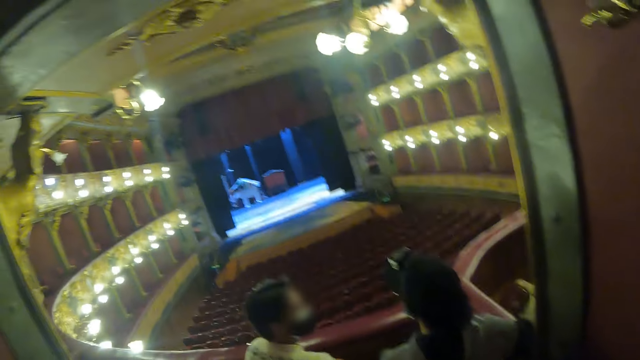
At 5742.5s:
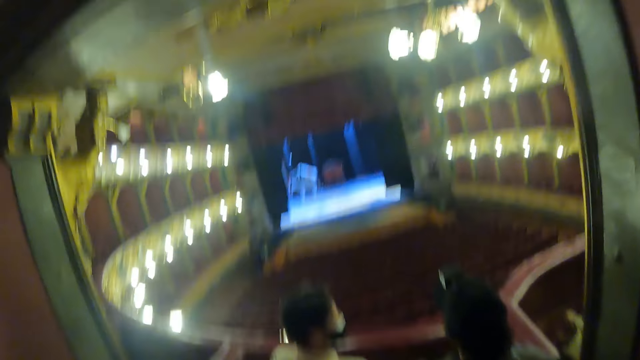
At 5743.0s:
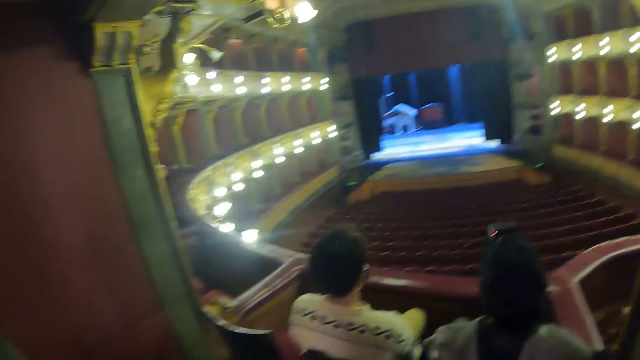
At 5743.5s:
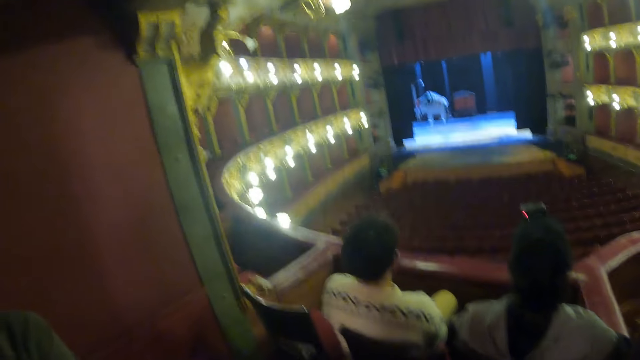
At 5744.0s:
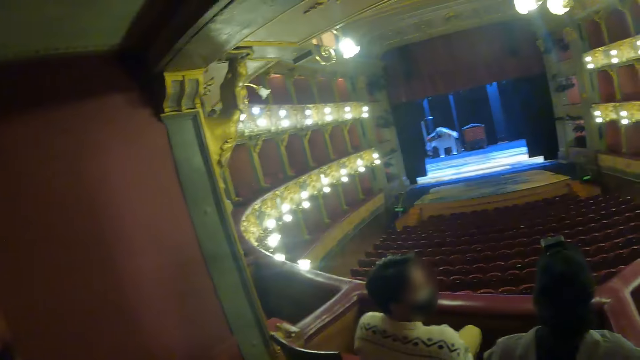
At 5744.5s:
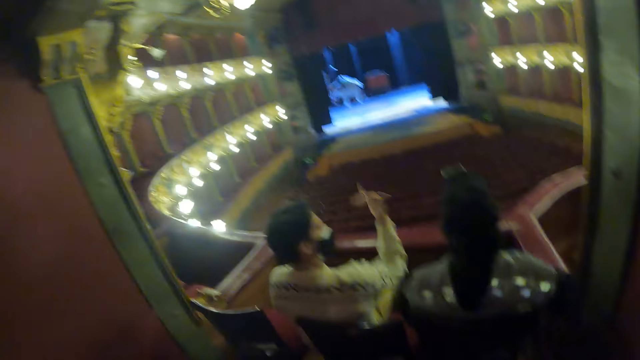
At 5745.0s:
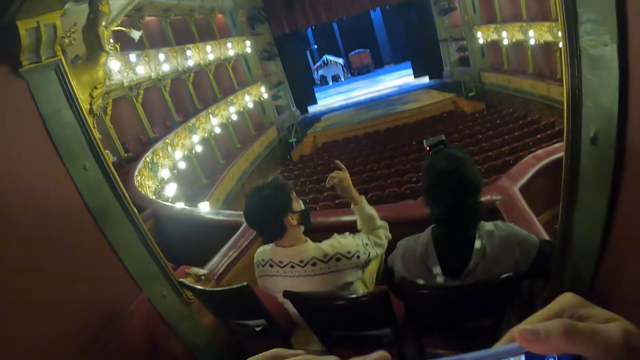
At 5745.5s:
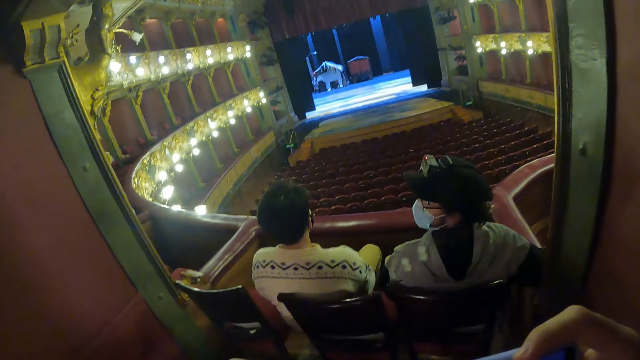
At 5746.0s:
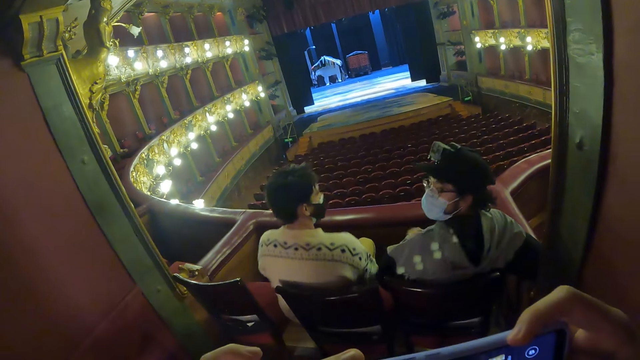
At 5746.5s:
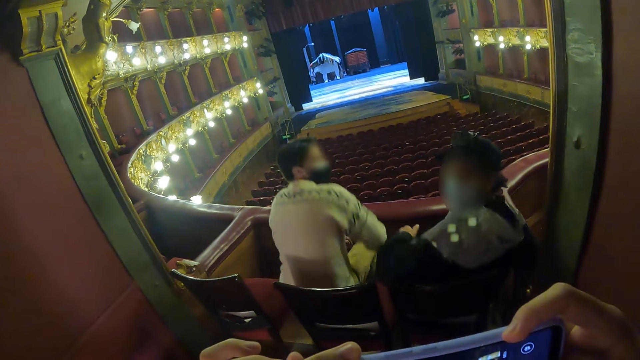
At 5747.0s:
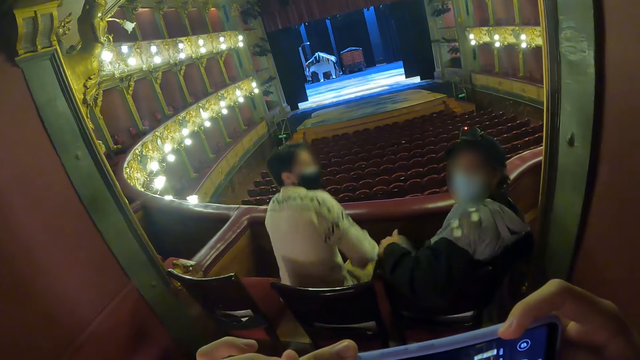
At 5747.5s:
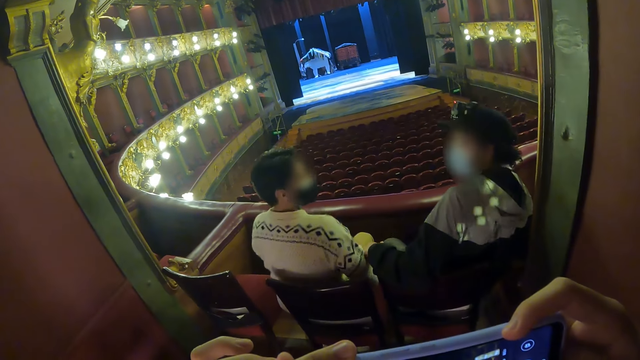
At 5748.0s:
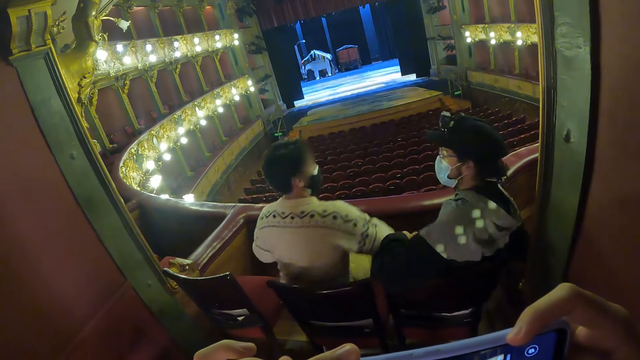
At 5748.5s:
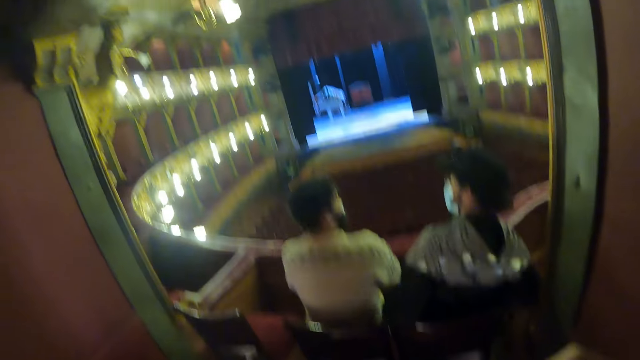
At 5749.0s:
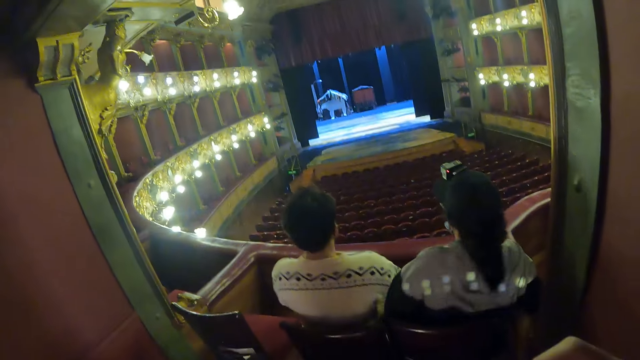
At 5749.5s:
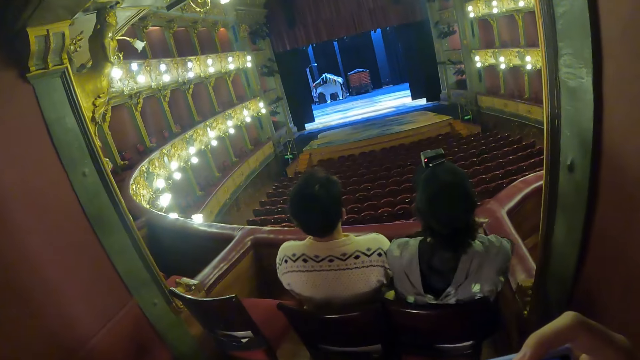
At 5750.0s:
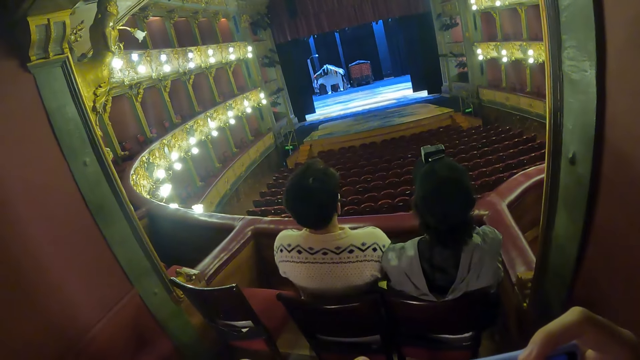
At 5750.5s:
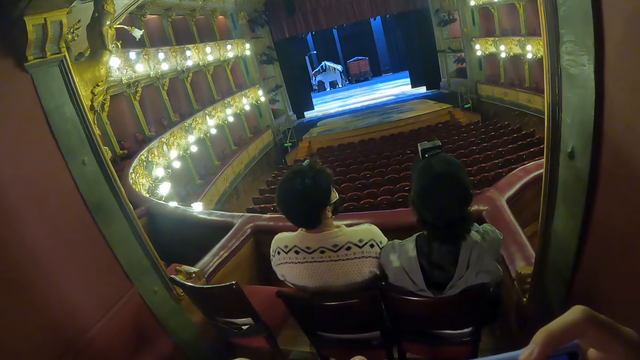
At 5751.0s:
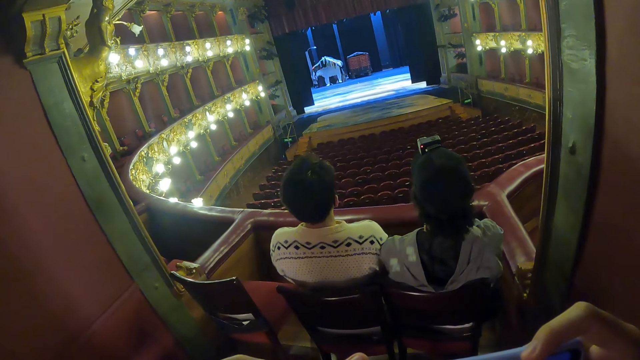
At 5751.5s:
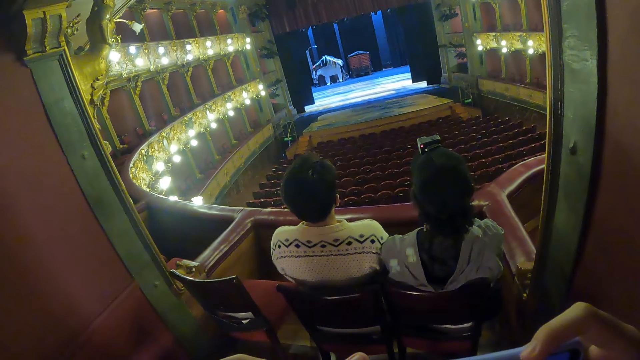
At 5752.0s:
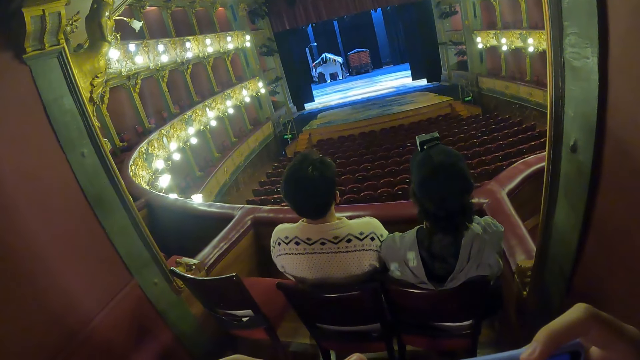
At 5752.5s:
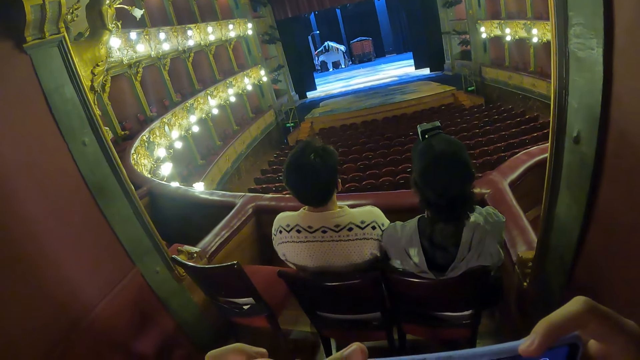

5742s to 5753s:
The camera wearer looks around the stage. He operates the phone in his hand.

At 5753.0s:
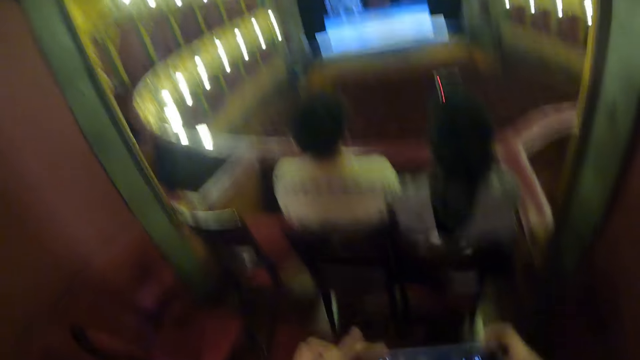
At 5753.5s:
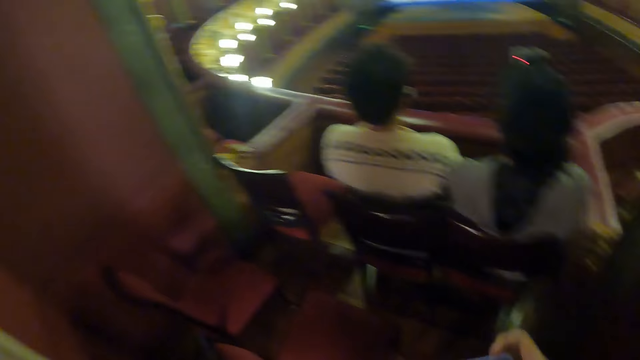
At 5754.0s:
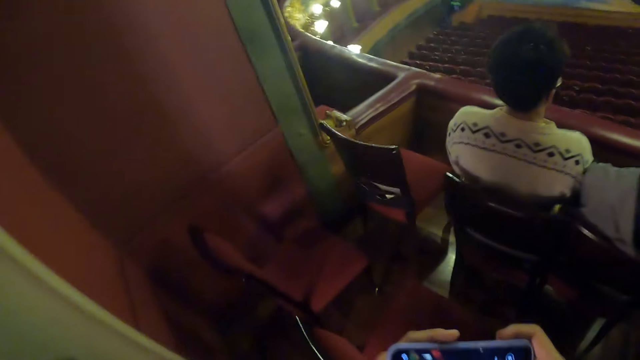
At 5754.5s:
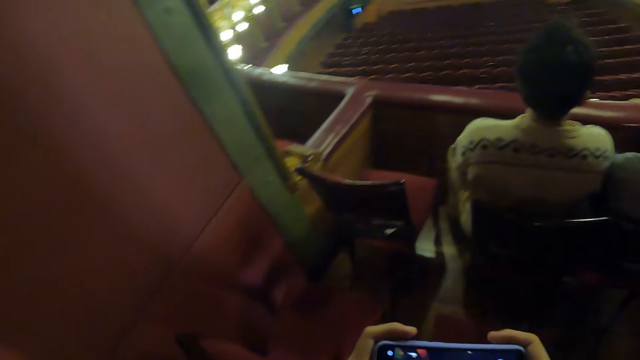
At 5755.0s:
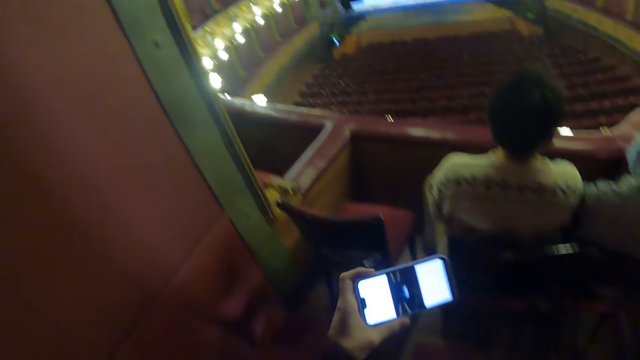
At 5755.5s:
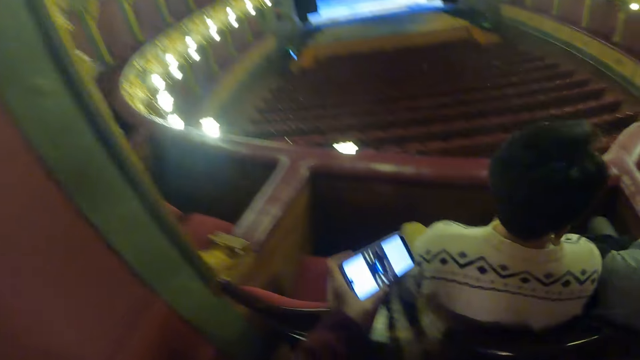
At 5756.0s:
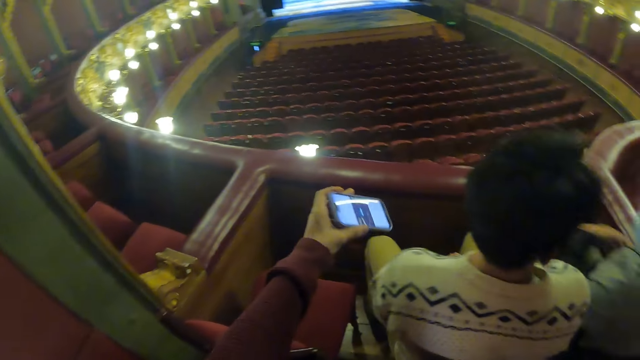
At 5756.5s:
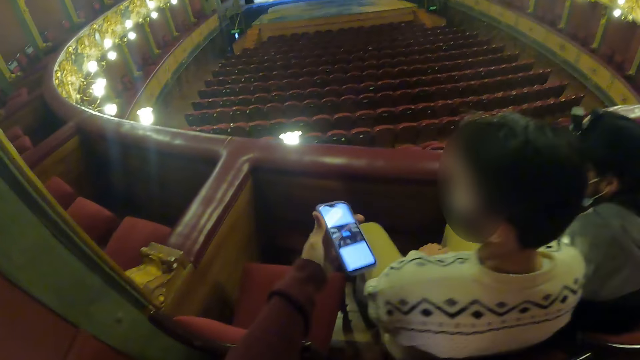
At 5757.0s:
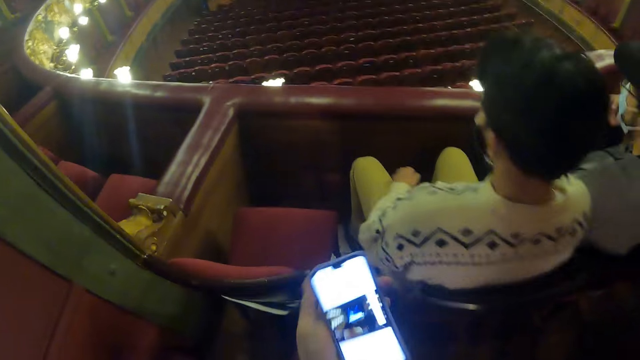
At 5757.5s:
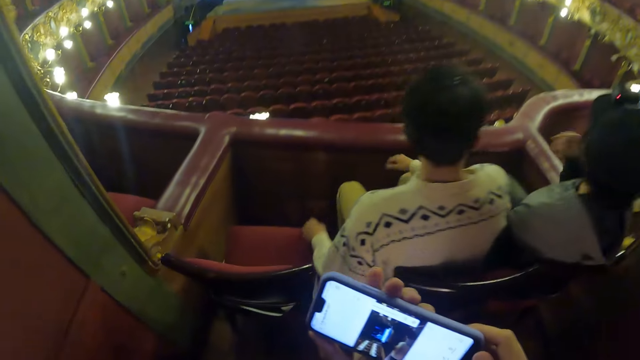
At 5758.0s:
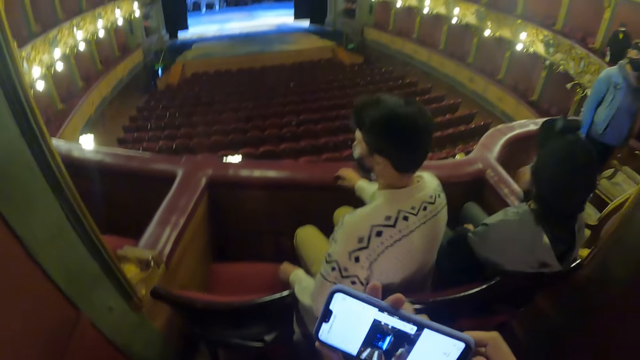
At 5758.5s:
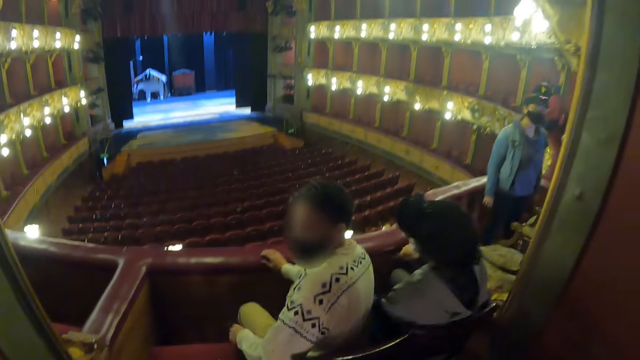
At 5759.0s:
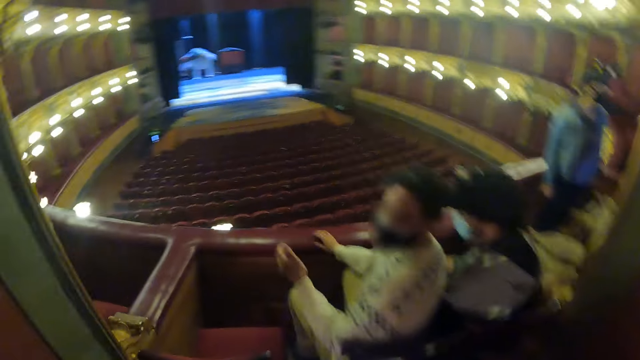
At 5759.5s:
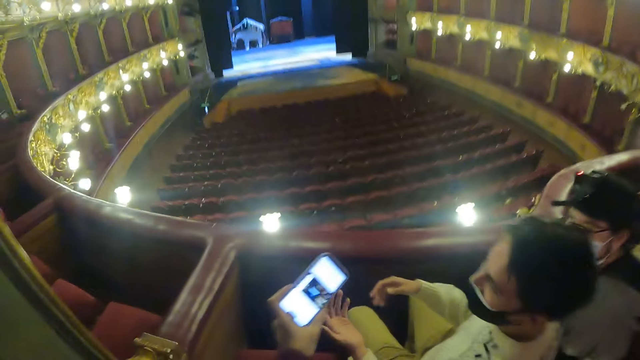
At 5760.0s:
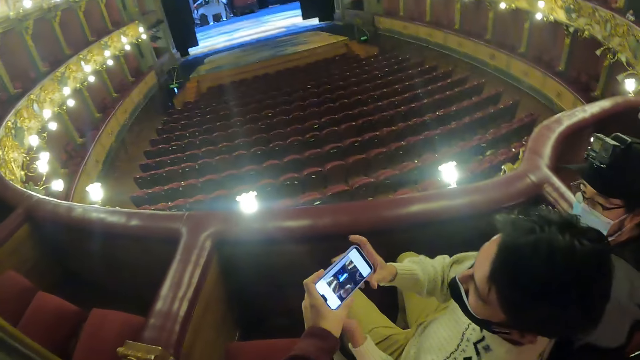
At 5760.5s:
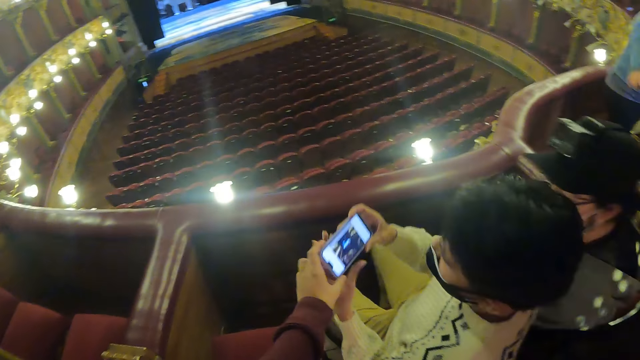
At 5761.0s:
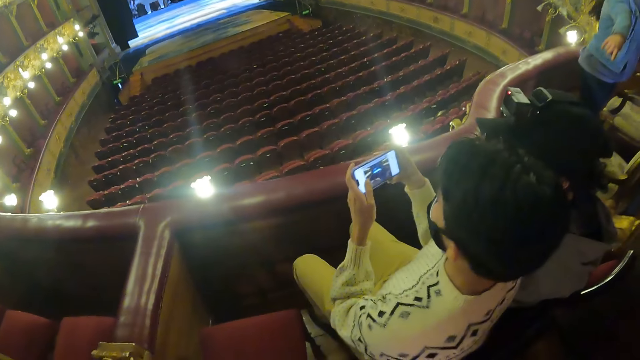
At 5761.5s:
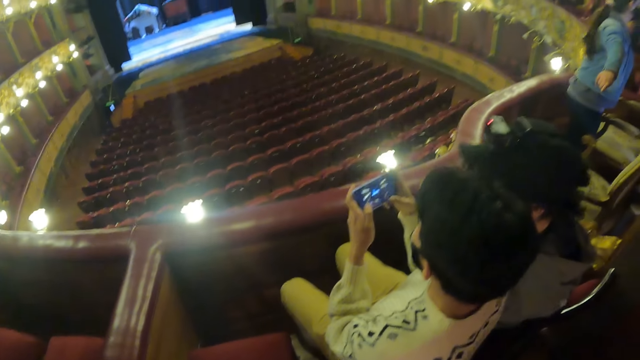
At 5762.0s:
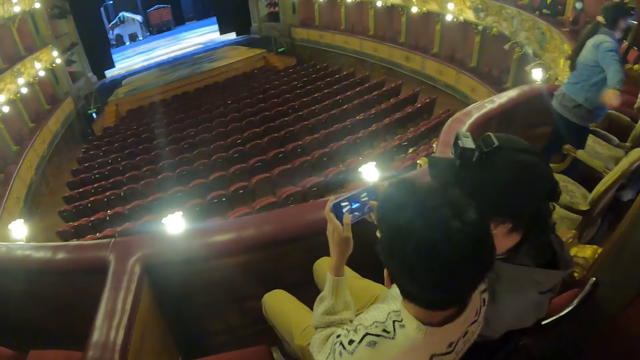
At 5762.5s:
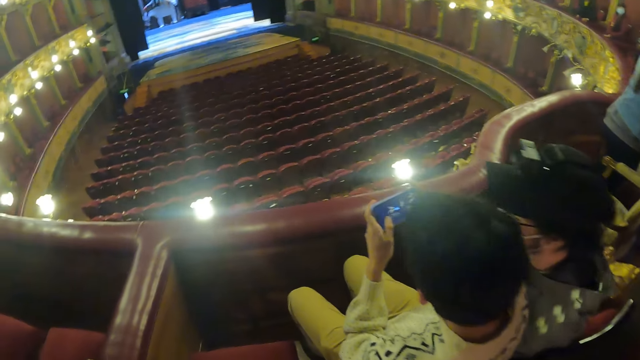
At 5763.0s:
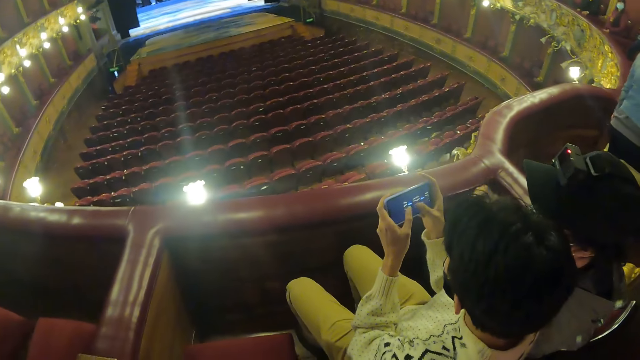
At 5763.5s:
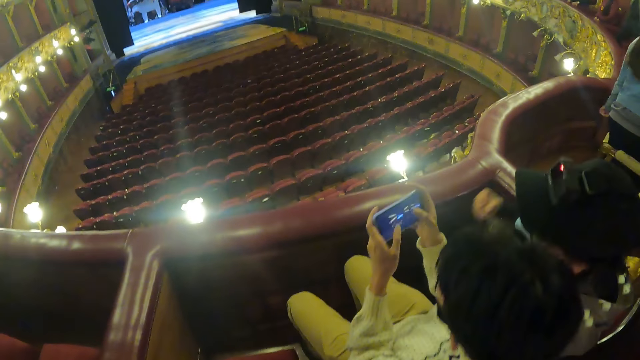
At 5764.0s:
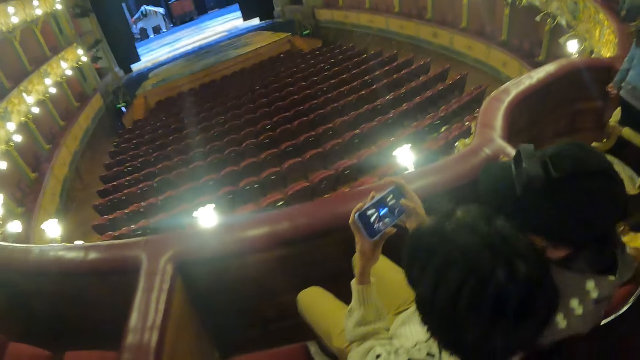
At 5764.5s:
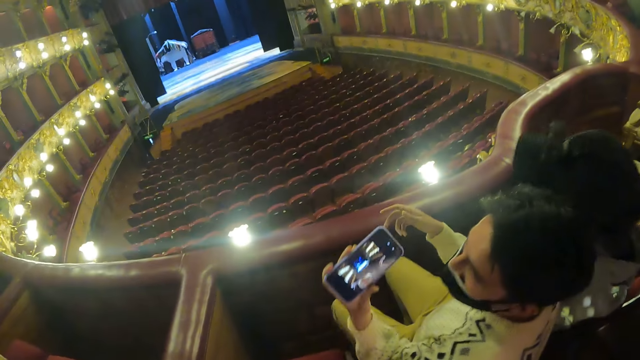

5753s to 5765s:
A person moves a mobile phone. Another person takes the mobile phone from the first person. The second person and another person stare at the phone.
